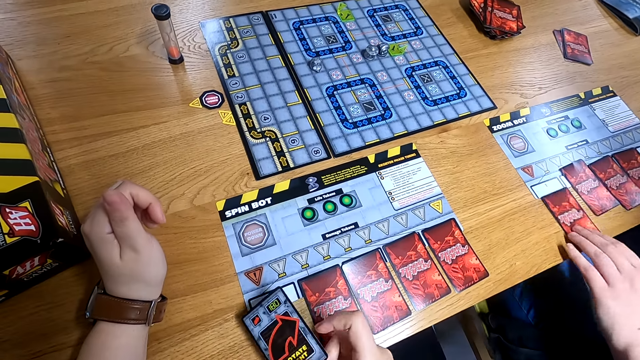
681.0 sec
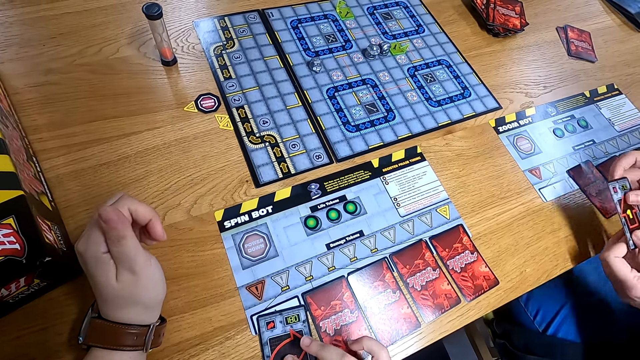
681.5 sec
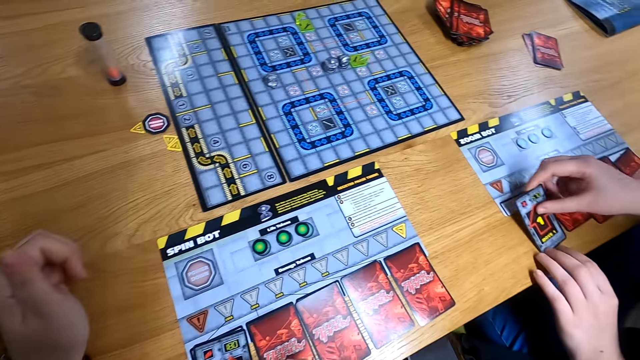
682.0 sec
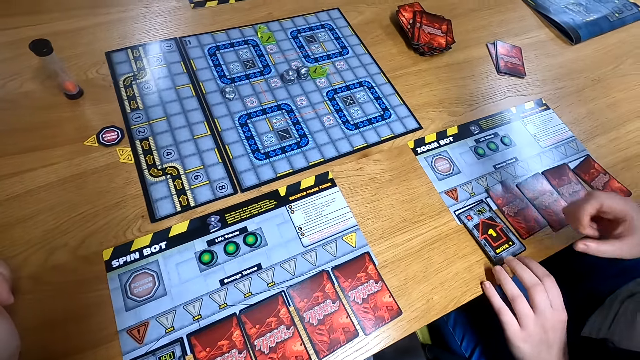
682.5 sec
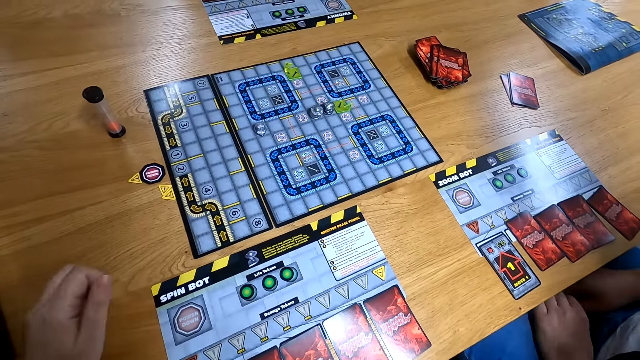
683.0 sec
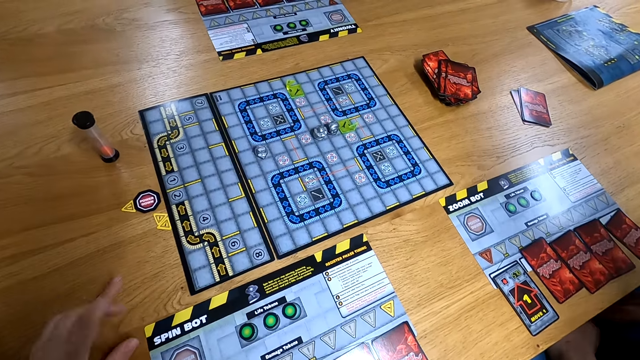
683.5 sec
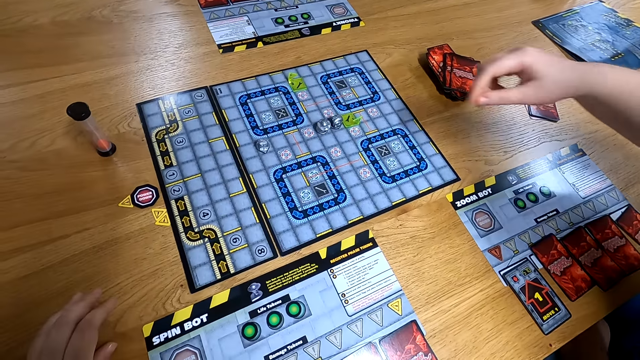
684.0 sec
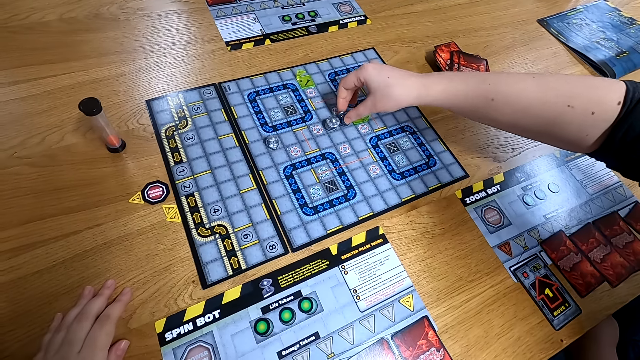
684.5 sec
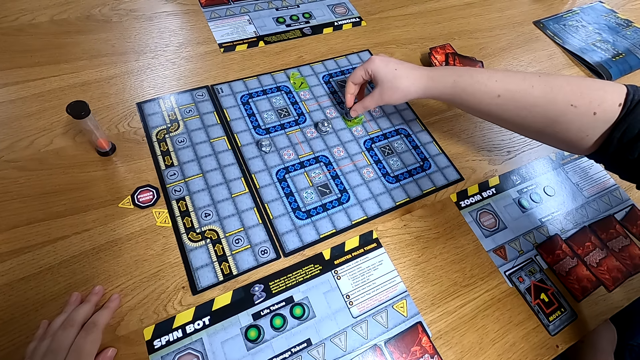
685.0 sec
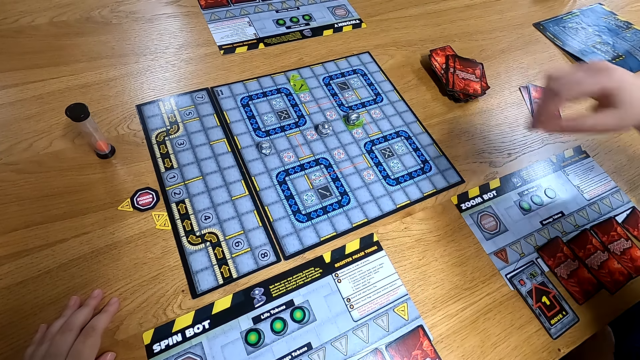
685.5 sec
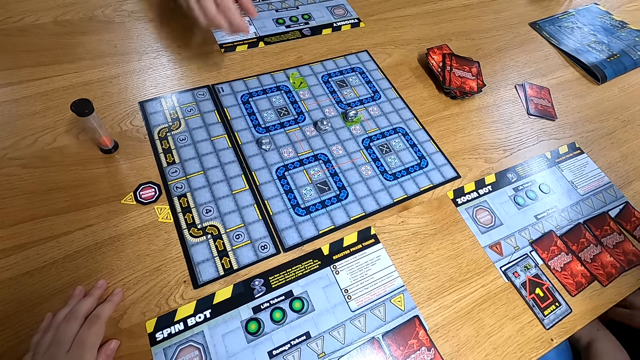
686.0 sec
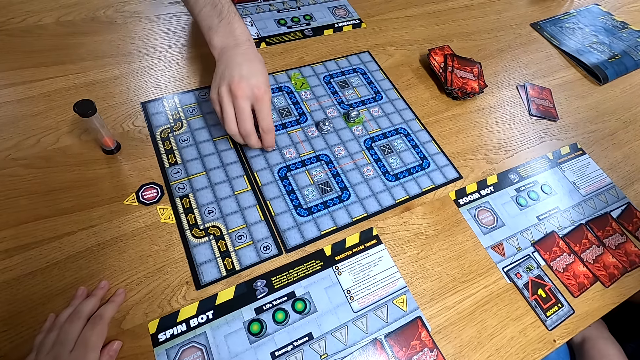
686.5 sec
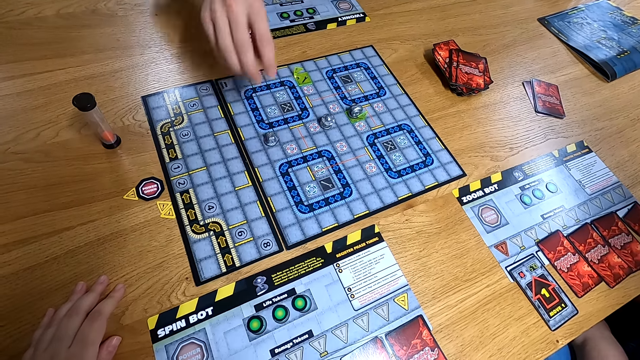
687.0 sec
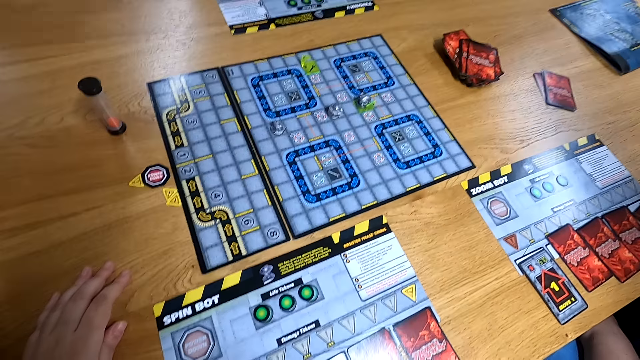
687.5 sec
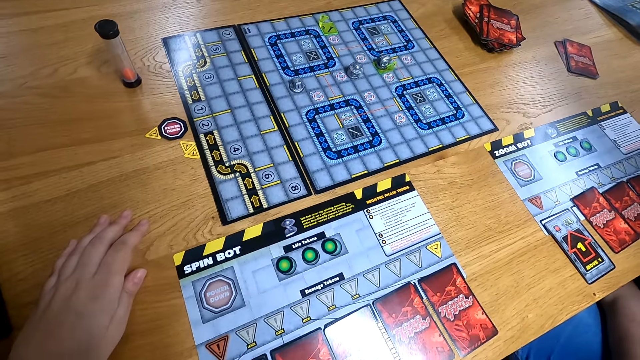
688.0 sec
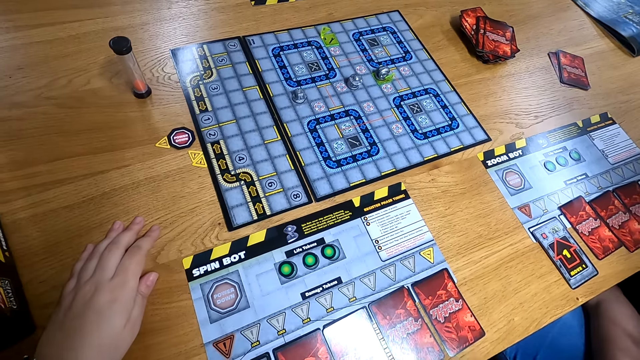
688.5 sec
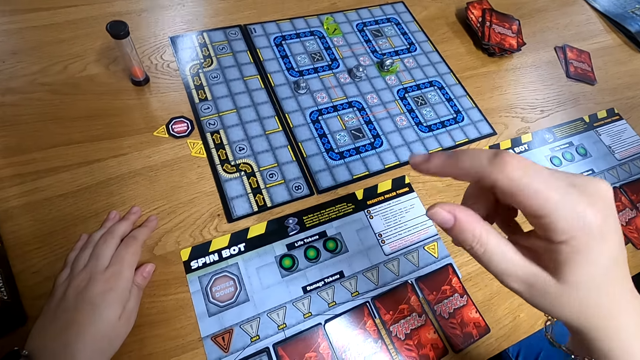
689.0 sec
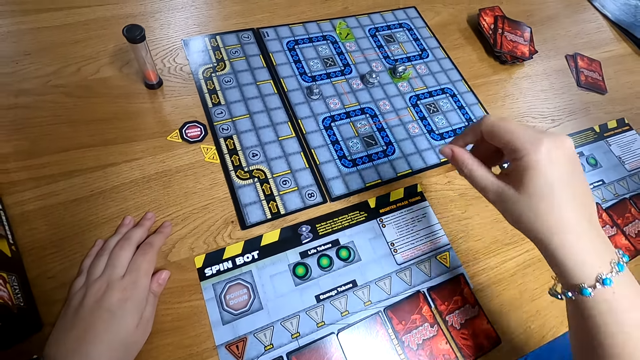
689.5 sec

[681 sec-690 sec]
The camera wearer flips the game card with her right hand. The woman picks up the game card with her left hand. The camera wearer drops the game card on the table with her right hand. The woman flips the game card in her left hand. She holds the game card with her hands. She drops the game card in her right hand on the table. A man and another man play Robo Rally. The woman moves the game piece on the board game with her right hand. The man turns the game piece on the board game with his right hand.

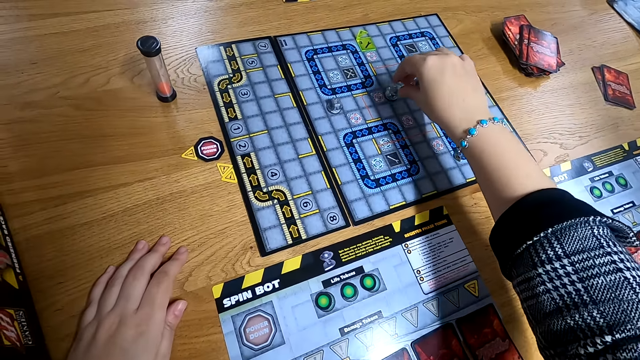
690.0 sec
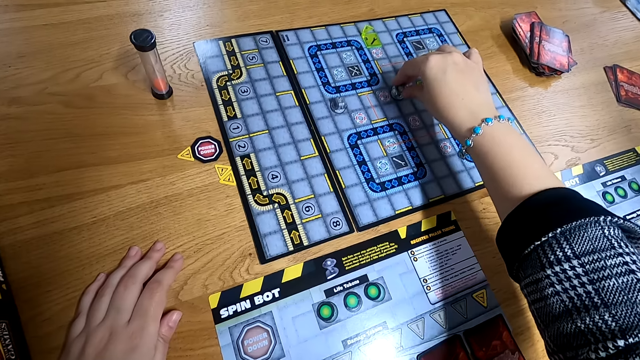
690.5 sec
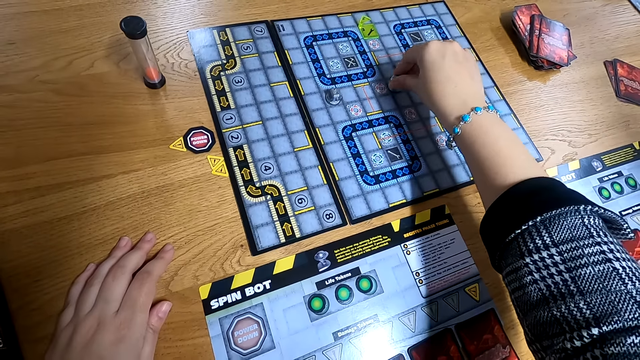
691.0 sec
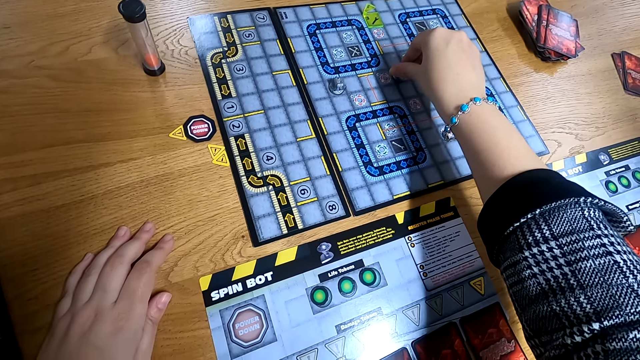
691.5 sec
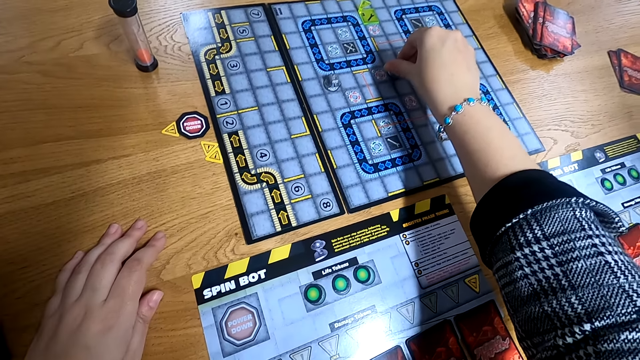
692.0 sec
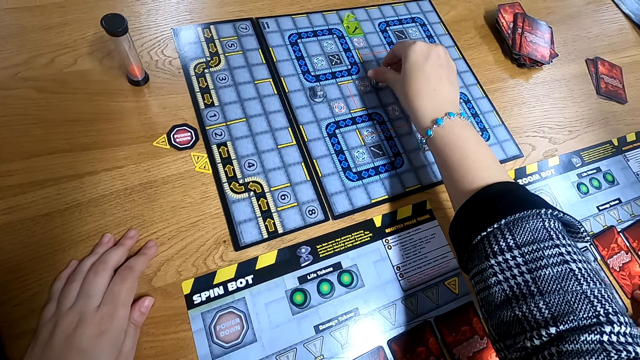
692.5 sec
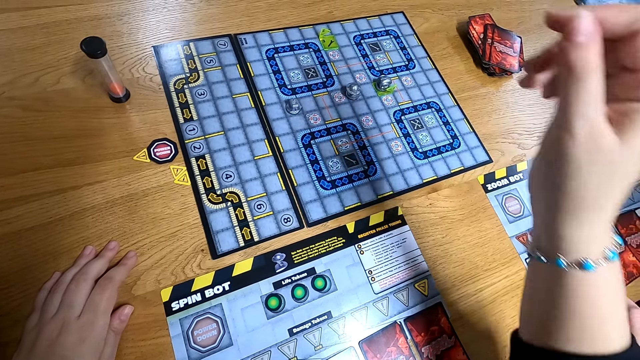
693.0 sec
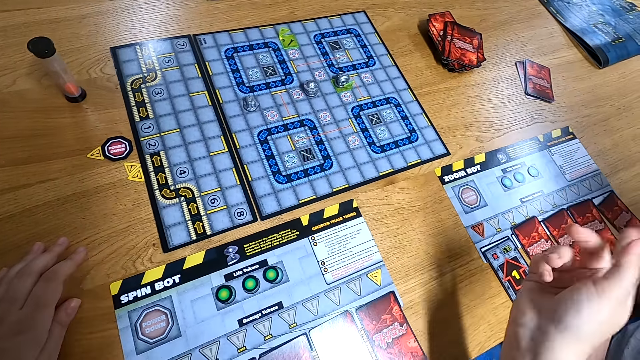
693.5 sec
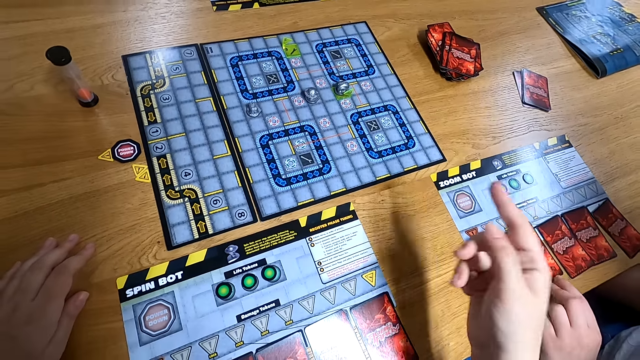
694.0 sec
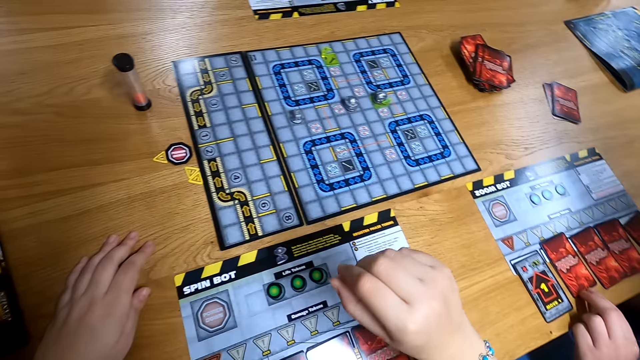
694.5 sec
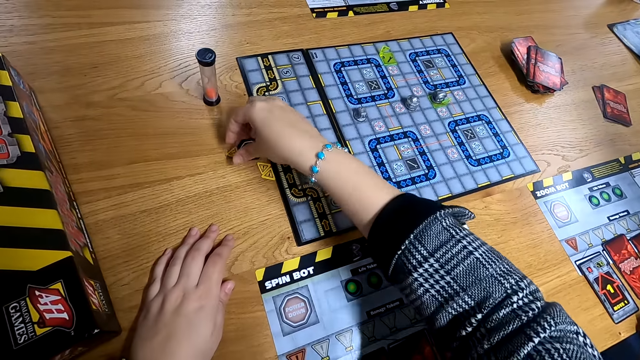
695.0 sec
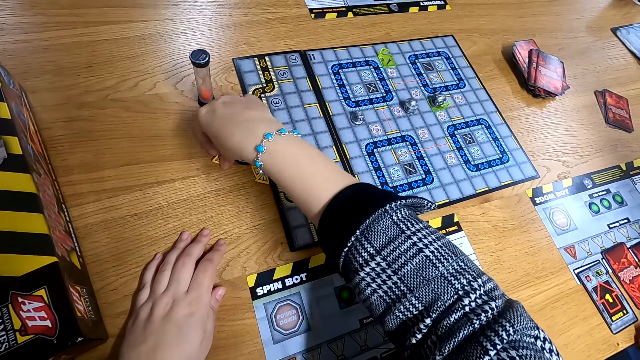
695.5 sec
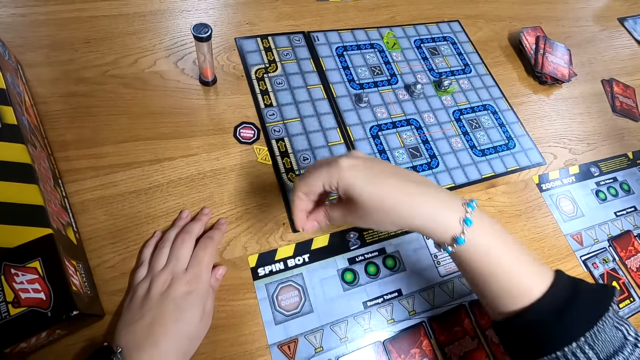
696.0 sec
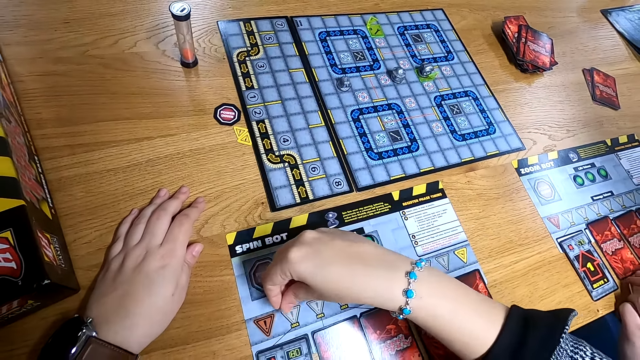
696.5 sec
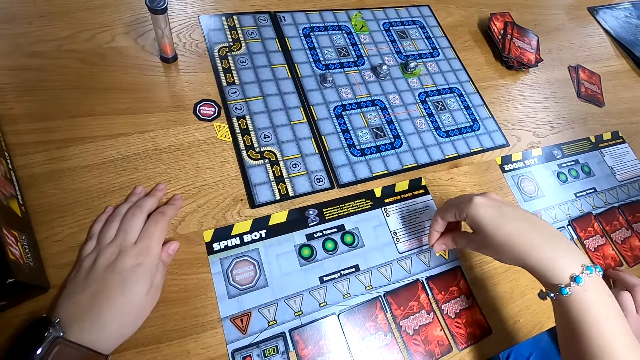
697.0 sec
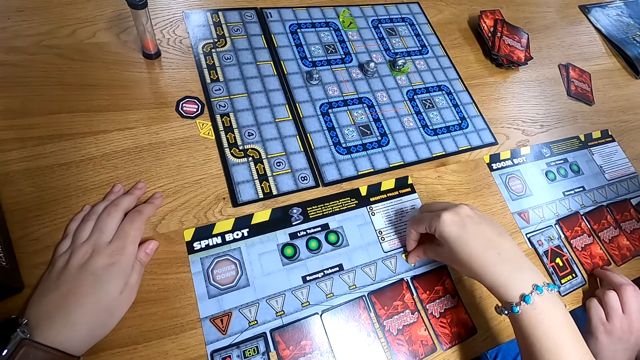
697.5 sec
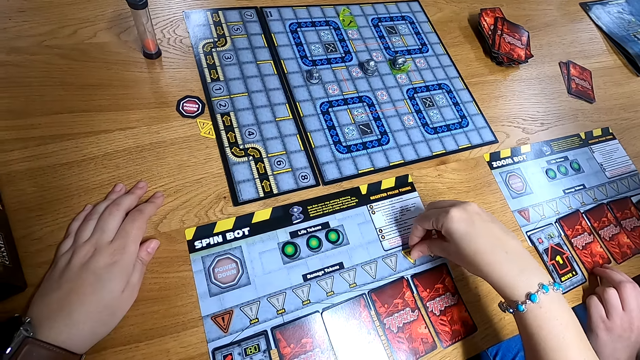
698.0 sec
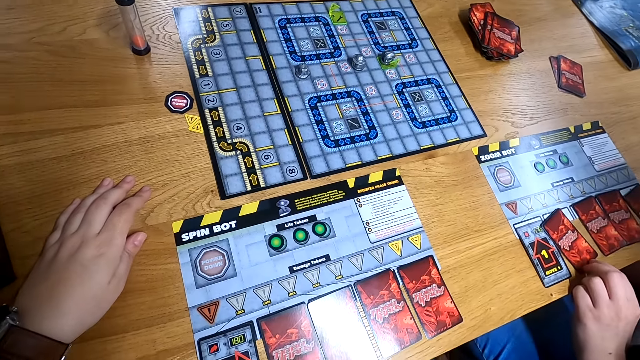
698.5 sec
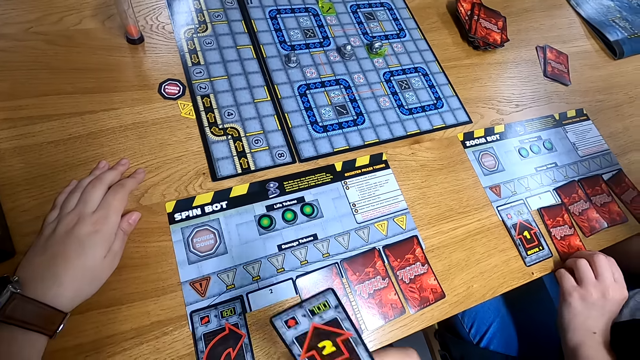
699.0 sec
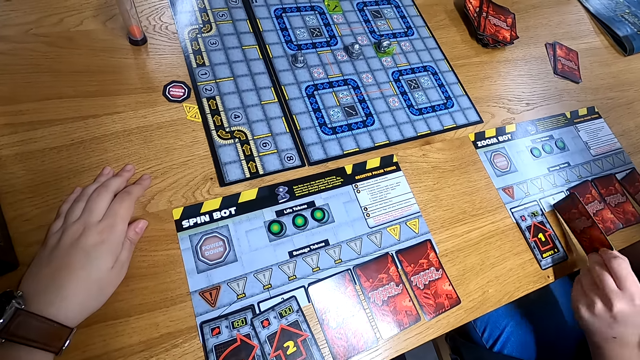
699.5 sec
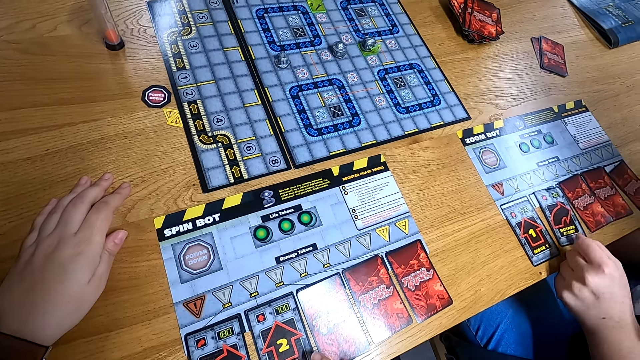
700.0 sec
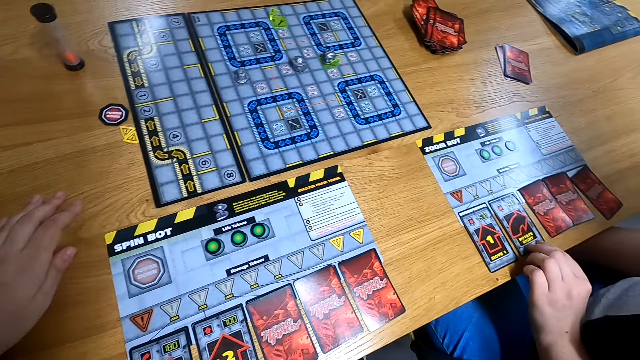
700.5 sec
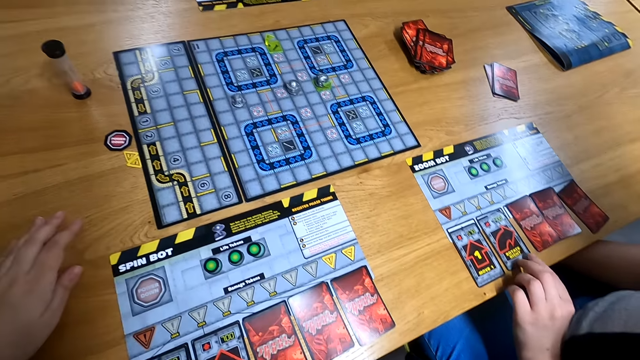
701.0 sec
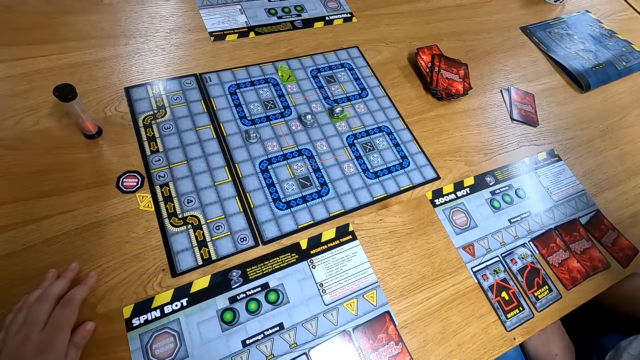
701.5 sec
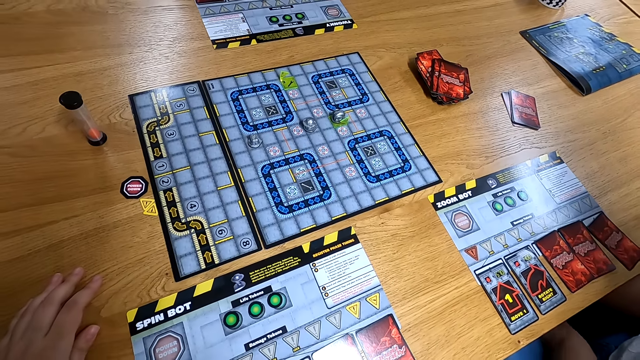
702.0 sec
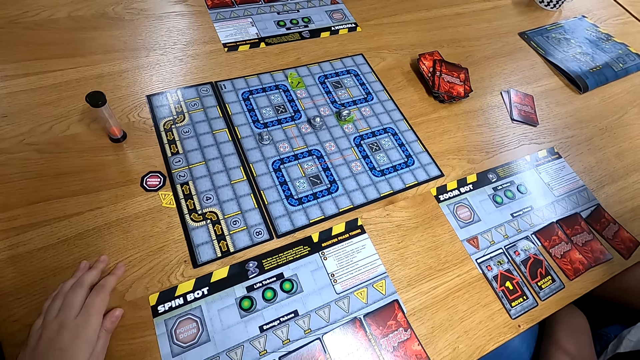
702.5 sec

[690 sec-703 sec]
The camera wearer turns the game piece on the board game with her right hand. She gestures with her right hand. She picks up a game token with her right hand. She places the game token on the game board with her right hand. The woman slides the game card on the table with her left hand. The camera wearer picks up the game card with her right hand. She flips the game card with her right hand. She drops the game card with her right hand. The woman flips the game card in her left hand. She drops the game card on the table with her left hand.
